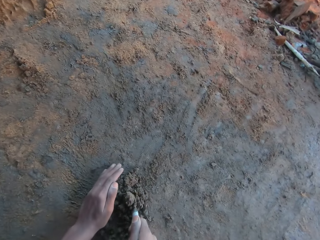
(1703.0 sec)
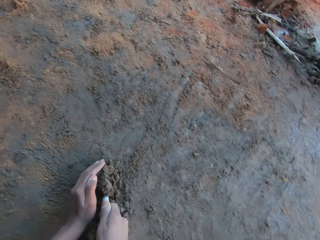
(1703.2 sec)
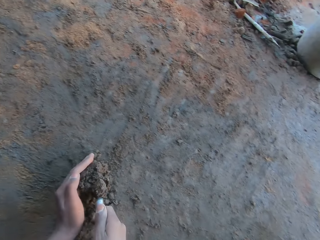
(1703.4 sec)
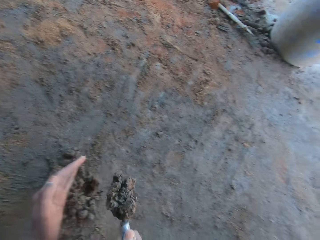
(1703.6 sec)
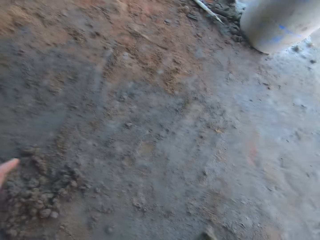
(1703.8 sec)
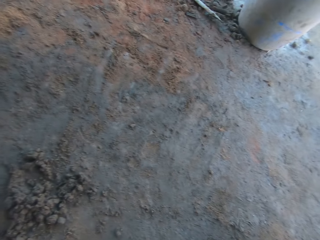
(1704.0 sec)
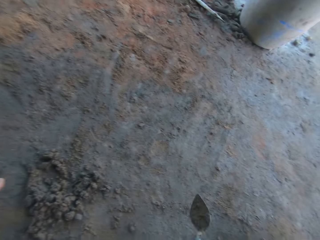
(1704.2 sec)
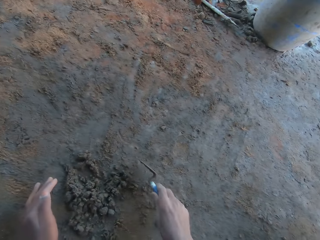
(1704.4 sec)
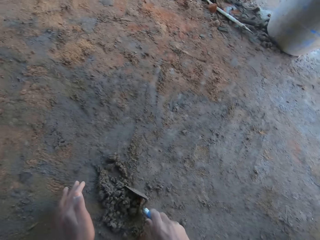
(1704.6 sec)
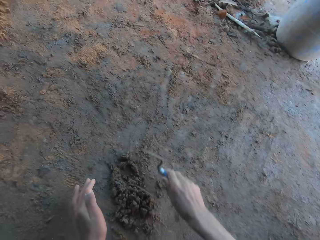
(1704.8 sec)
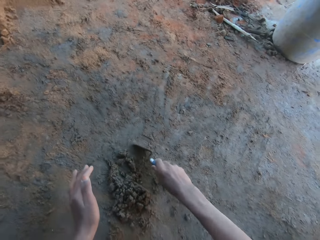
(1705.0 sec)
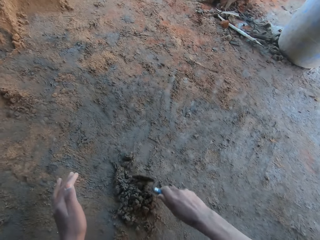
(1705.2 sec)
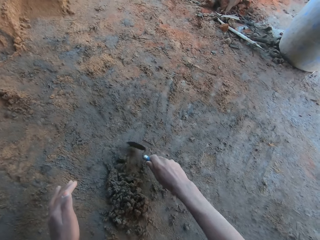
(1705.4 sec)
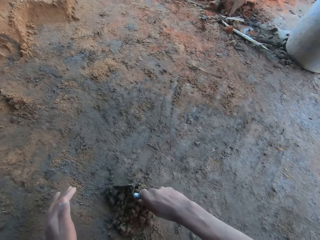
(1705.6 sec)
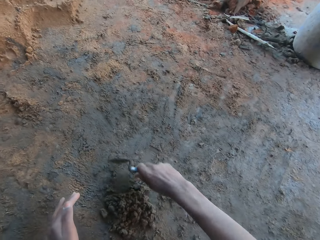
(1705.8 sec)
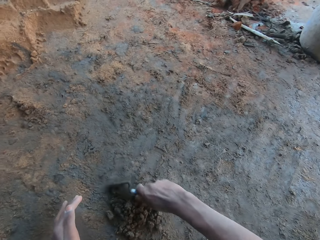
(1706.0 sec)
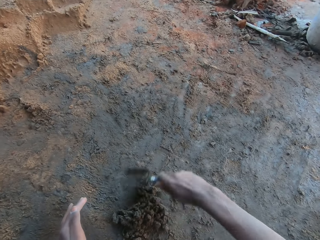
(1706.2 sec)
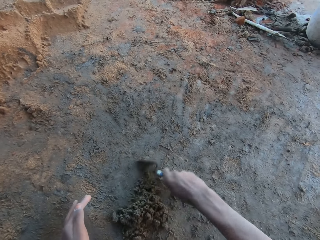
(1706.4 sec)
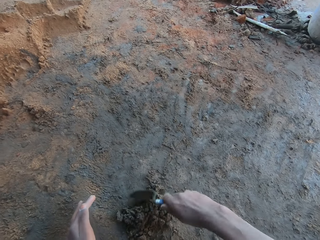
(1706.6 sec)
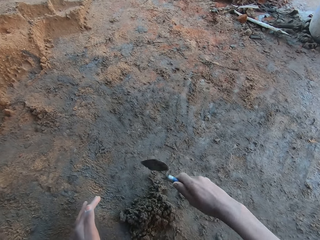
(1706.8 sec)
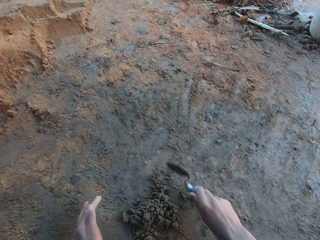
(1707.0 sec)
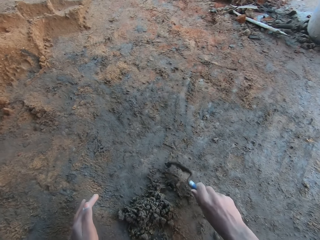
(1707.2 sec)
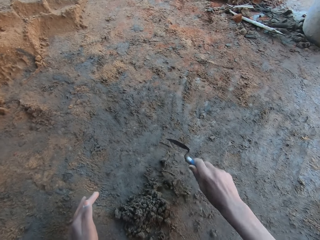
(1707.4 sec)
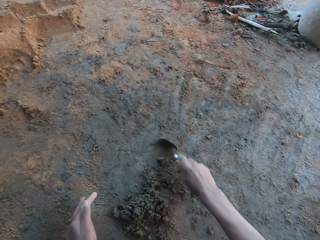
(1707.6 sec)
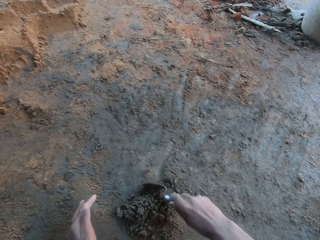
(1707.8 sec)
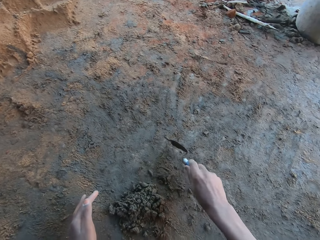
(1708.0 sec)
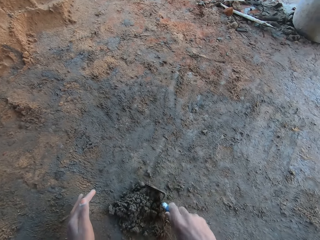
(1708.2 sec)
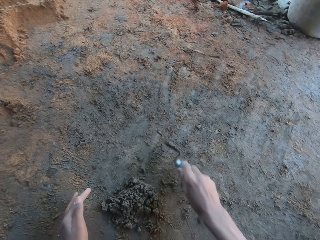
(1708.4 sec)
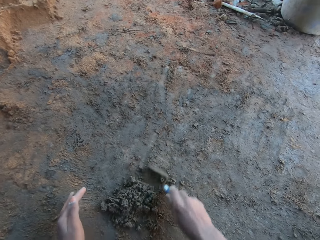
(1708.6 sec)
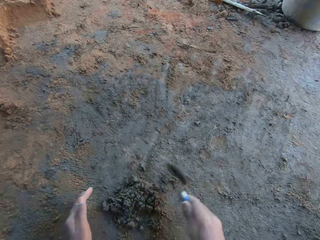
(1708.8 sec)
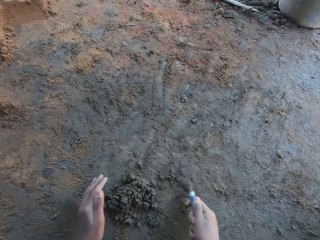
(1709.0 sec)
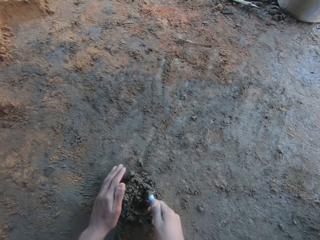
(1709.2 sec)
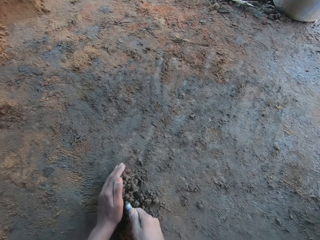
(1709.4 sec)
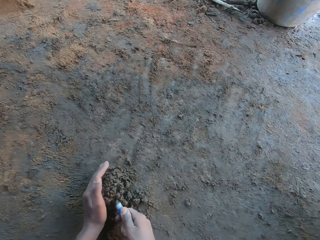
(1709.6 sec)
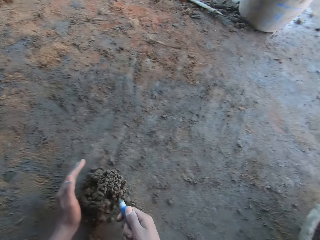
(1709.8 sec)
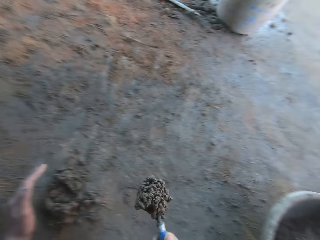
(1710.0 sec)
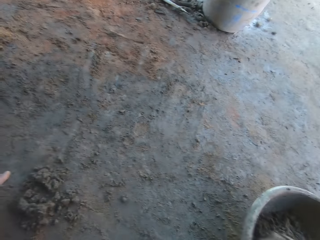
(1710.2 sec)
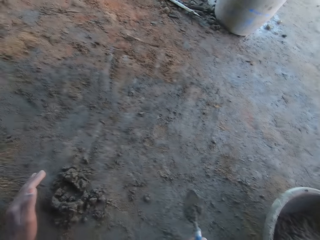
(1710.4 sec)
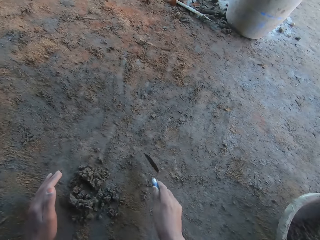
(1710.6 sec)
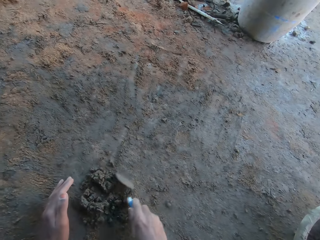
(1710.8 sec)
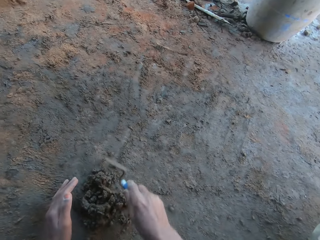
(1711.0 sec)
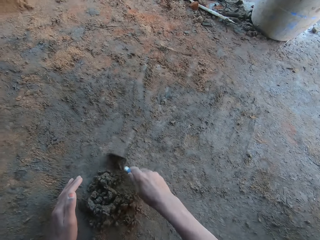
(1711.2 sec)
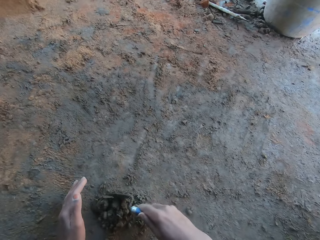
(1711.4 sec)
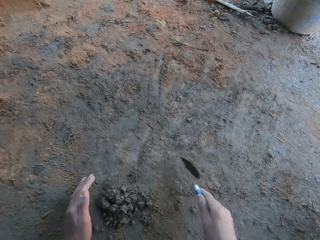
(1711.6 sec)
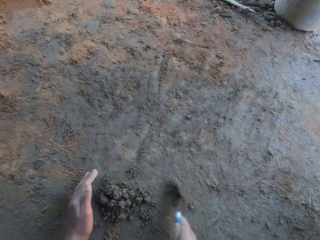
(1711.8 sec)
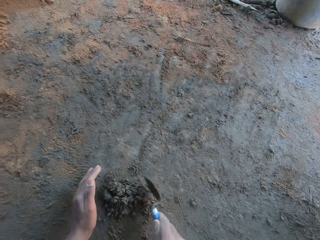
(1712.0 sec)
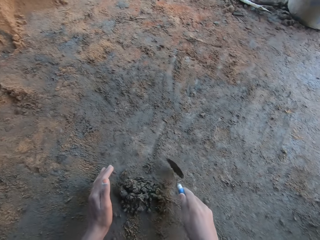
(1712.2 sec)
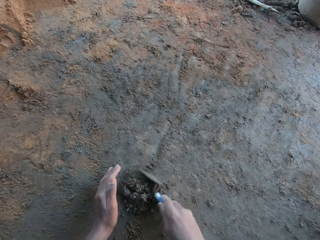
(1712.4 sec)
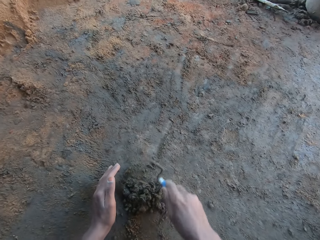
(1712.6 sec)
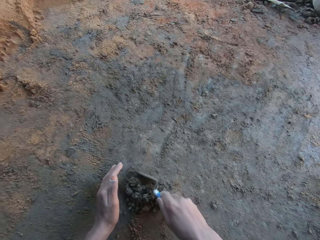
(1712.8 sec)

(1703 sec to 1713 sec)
The camera wearer takes mortar from the floor with his left hand and the trowel in his right hand. He puts the mortar on the trowel in his right hand in the mortar pan on the floor. He gathers the mortar on the floor with the trowel in his right hand. He hits the trowel in his right hand on the floor. He gathers the mortar on the floor with the trowel in his right hand. He takes the mortar from the floor with his left hand and the trowel in his right hand. He puts the mortar on the trowel in his right hand in the mortar pan on the floor. He gathers the mortar on the floor with the trowel in his right hand.

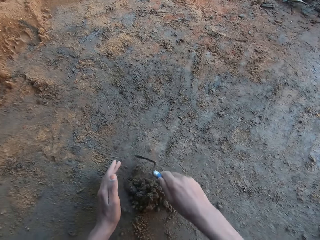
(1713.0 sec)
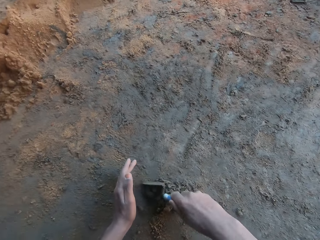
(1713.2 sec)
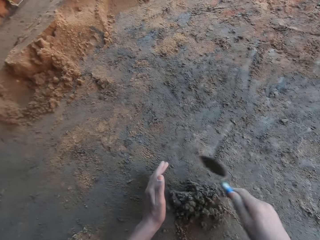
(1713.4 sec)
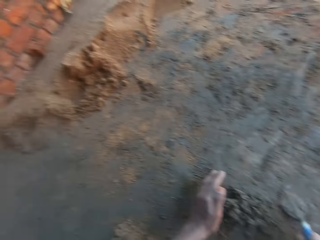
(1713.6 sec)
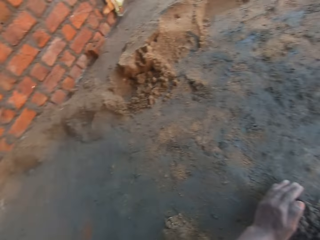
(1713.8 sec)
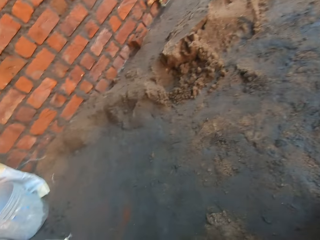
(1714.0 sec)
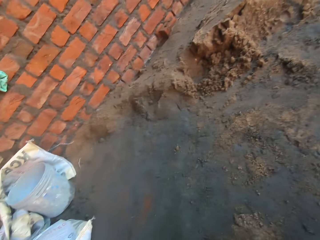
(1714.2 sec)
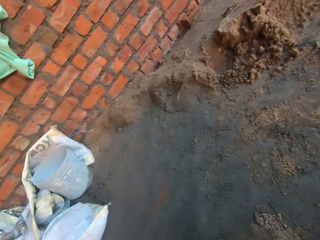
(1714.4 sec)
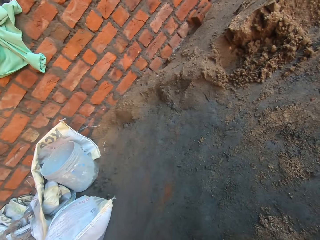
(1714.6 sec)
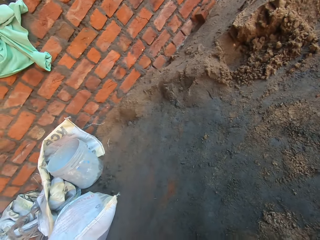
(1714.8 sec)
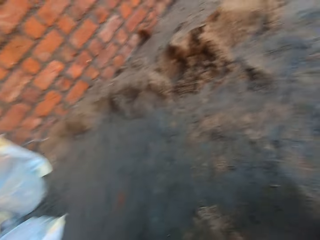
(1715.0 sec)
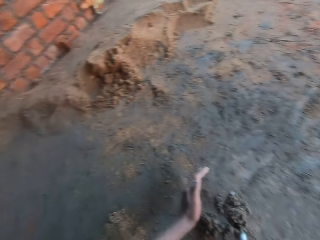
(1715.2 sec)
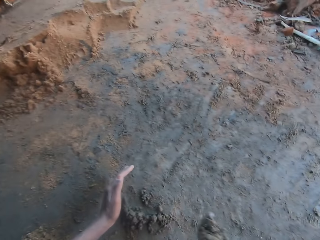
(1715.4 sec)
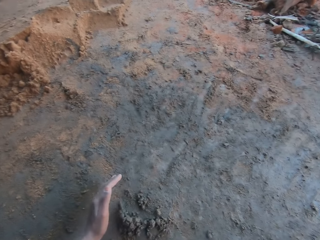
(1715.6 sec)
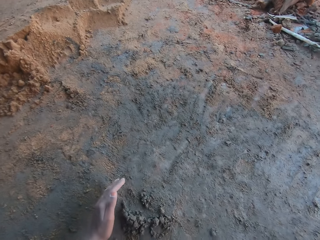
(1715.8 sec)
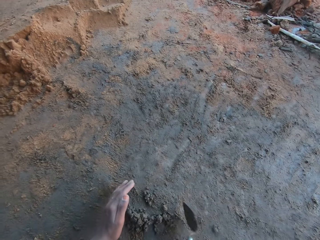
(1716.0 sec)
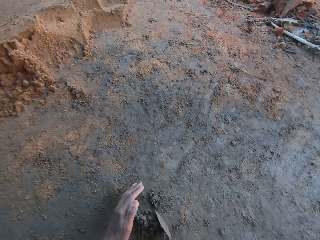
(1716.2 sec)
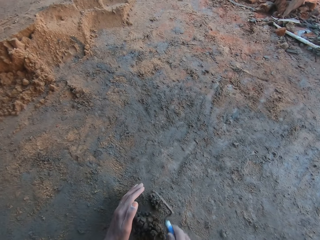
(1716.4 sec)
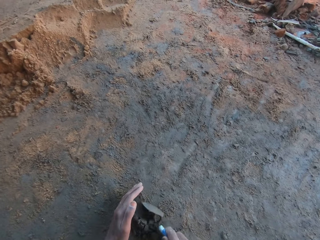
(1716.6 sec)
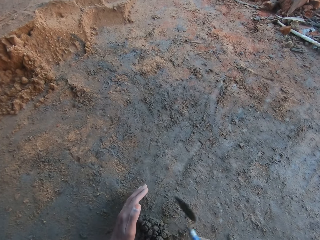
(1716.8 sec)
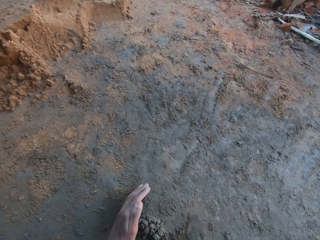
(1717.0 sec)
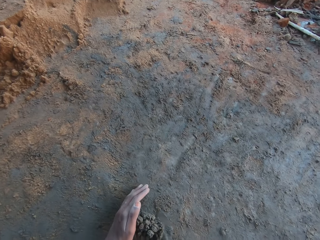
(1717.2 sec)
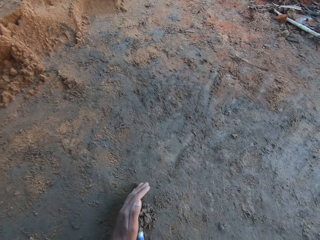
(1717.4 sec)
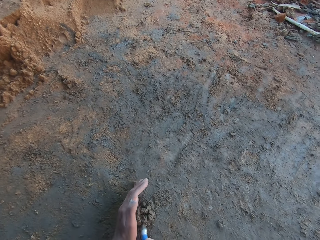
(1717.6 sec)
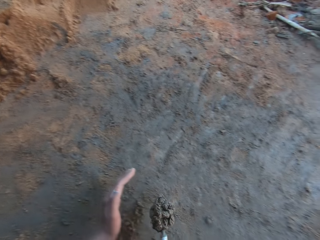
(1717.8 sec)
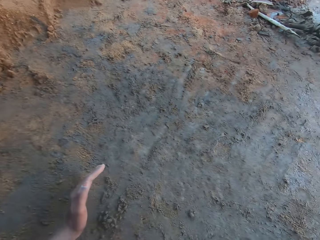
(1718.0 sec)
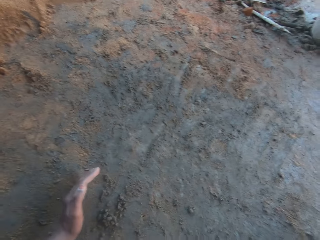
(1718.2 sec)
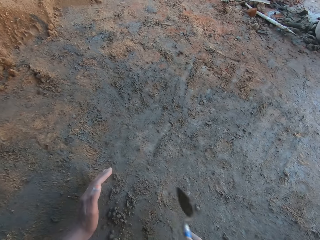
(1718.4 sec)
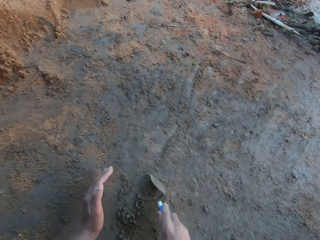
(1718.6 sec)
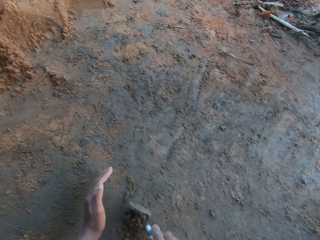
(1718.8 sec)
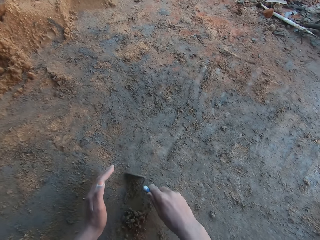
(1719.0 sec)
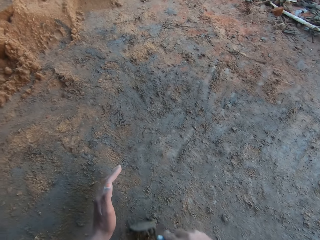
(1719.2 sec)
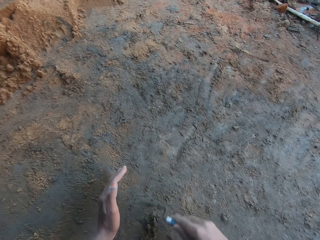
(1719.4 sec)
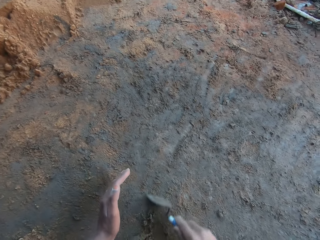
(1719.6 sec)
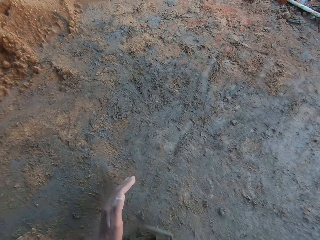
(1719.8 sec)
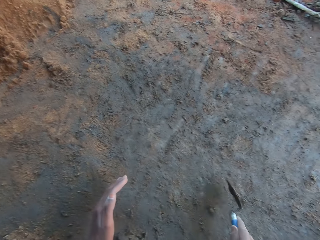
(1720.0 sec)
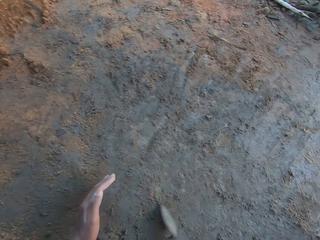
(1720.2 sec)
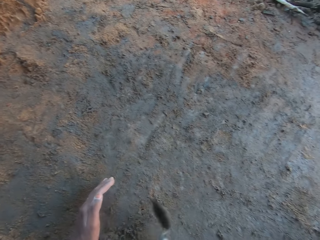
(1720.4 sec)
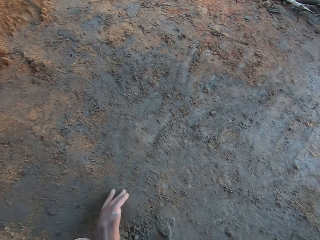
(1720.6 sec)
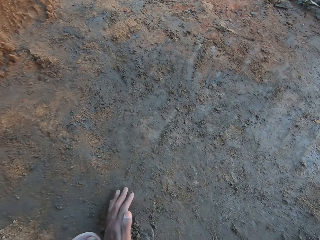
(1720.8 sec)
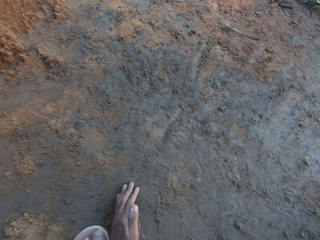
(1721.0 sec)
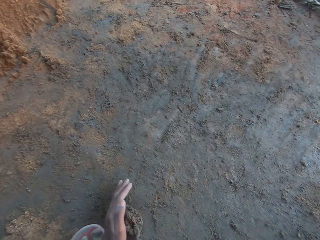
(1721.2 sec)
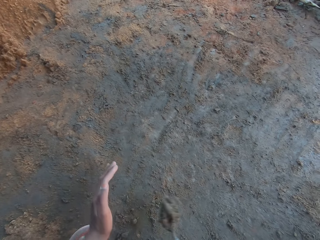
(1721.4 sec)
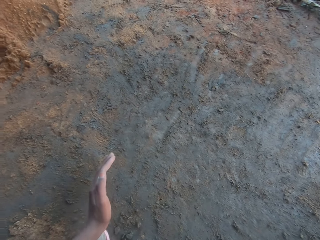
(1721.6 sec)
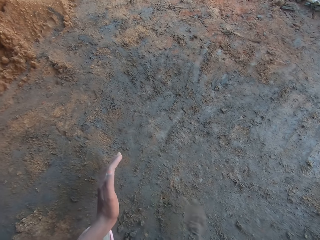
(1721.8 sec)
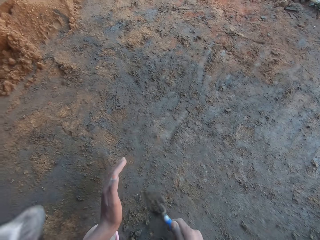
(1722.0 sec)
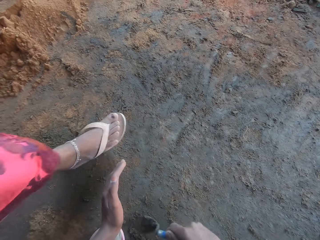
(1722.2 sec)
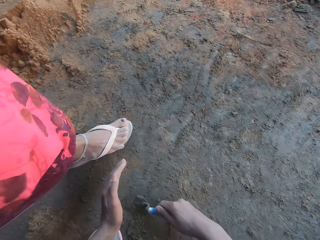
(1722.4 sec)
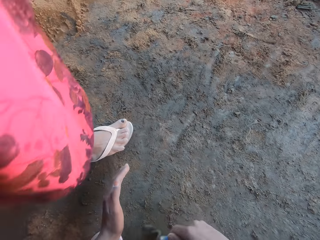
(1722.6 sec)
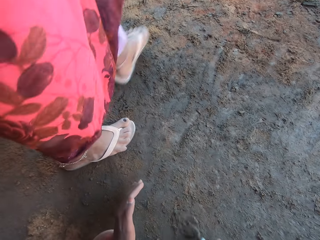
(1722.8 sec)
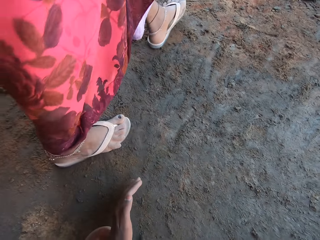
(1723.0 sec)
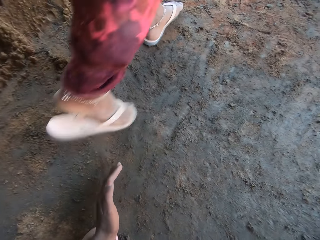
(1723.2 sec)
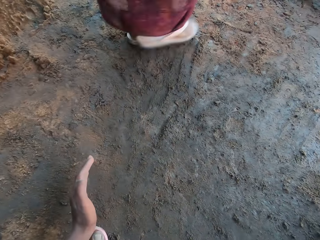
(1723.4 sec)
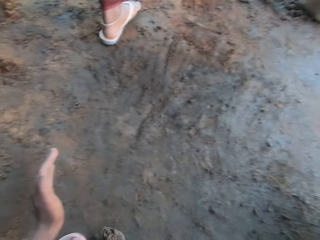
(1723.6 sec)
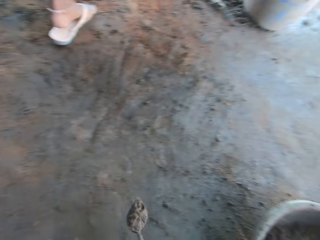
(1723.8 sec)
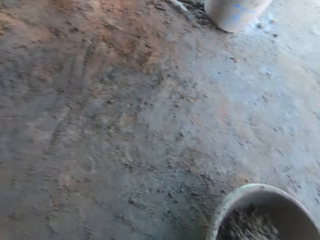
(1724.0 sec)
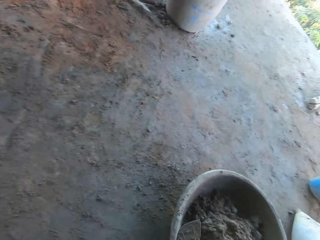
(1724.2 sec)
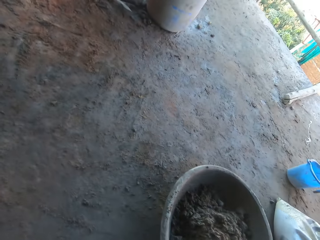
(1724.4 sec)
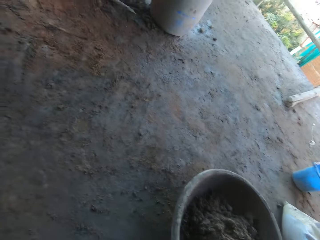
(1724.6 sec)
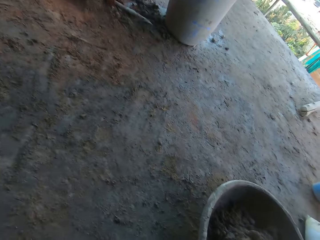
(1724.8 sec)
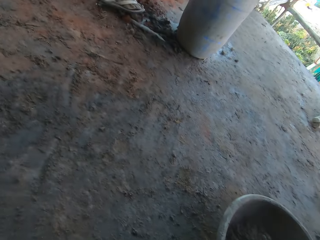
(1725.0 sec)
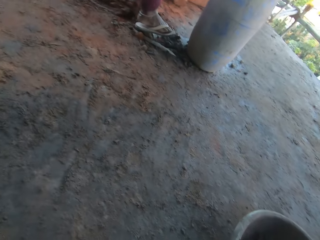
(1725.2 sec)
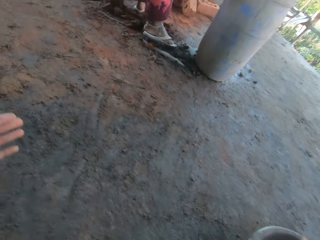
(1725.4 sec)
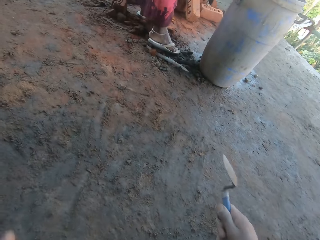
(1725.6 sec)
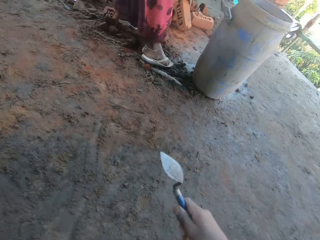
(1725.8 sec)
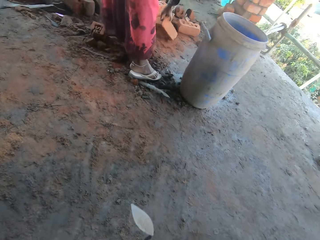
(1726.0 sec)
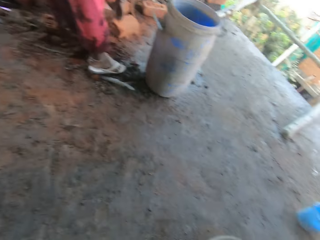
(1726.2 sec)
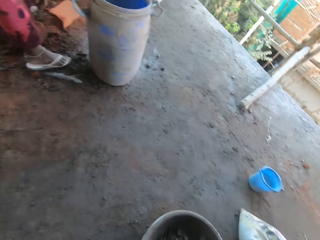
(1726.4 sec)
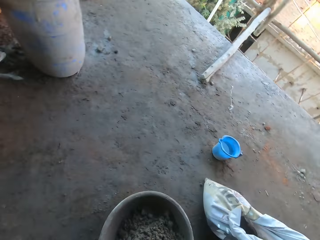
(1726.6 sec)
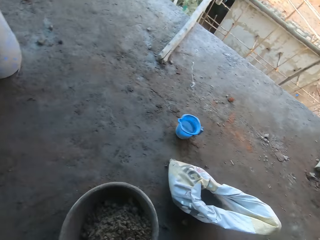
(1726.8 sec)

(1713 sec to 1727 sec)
The camera wearer takes mortar from the floor with his left hand and the trowel in his right hand. He looks around. He puts the mortar on the trowel in his right hand in the mortar pan on the floor. He gathers mortar on the floor with the trowel in his right hand. He takes mortar from the floor with his left hand and the trowel in his right hand. He puts the mortar on the trowel in his right hand in the mortar pan on the floor. He gathers mortar on the floor with the trowel in his right hand. He takes mortar from the floor with his left hand and the trowel in his right hand. He puts the mortar on the trowel in his right hand in the mortar pan on the floor. He gathers mortar on the floor with the trowel in his right hand. A woman walks past the camera wearer. The camera wearer takes mortar from the floor with the trowel in his right hand. He puts the mortar on the trowel in his right hand in the mortar pan on the floor. He hits the trowel in his right hand on the mortar pan on the floor. The woman places her right foot on the floor. The woman falls down a brick on the floor with her hands. The camera wearer stands on his feet.
